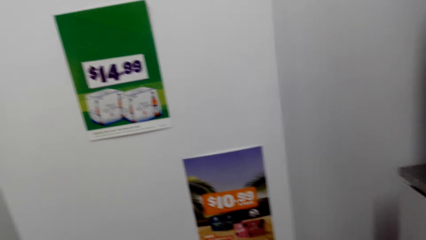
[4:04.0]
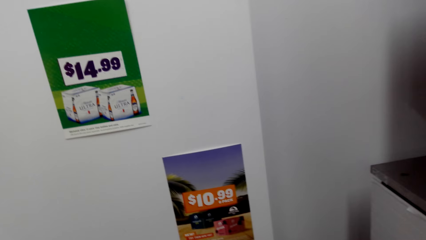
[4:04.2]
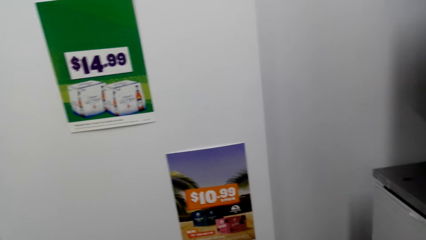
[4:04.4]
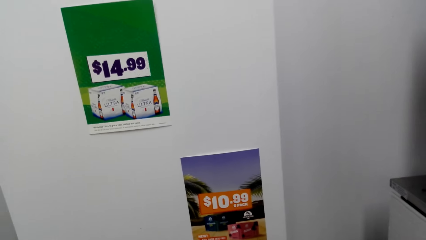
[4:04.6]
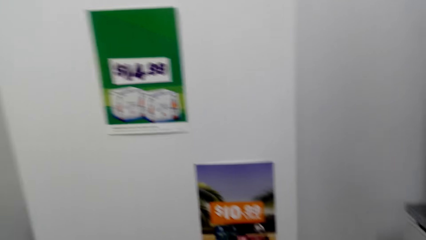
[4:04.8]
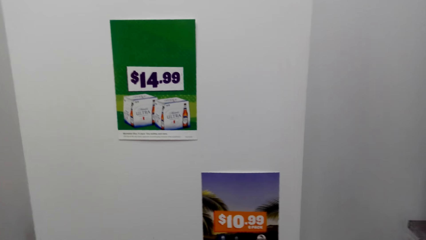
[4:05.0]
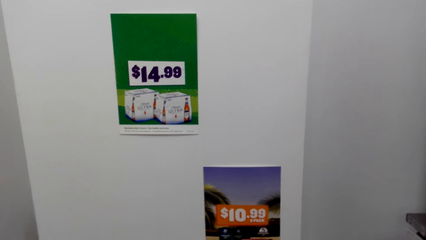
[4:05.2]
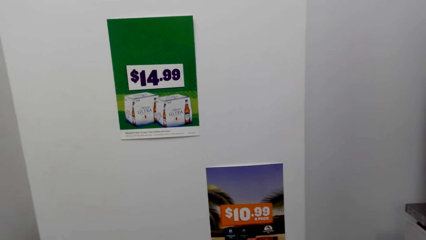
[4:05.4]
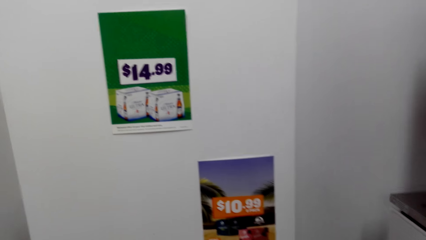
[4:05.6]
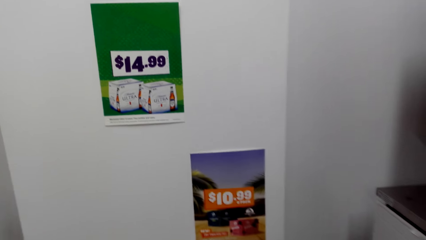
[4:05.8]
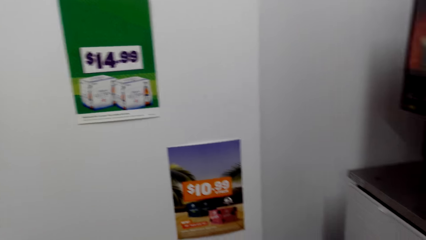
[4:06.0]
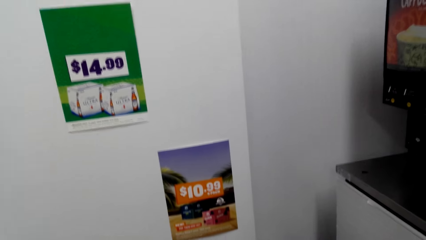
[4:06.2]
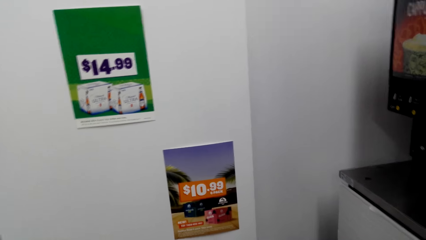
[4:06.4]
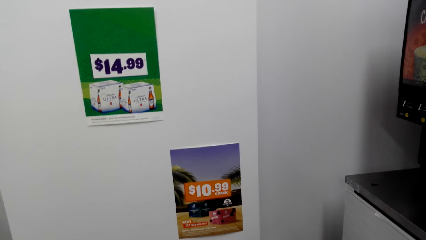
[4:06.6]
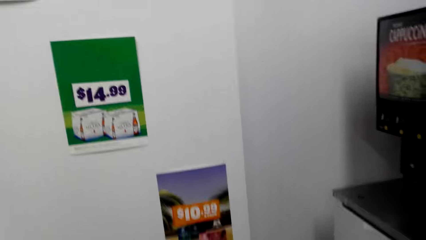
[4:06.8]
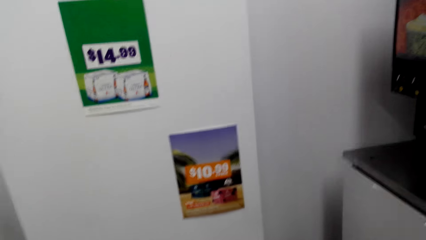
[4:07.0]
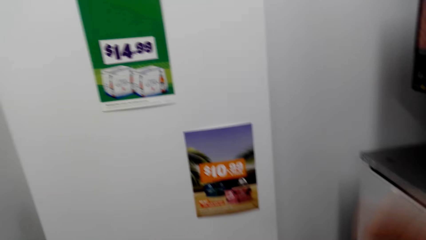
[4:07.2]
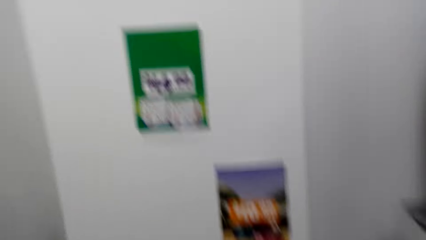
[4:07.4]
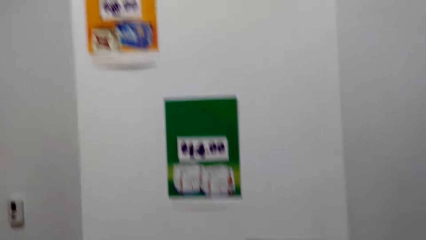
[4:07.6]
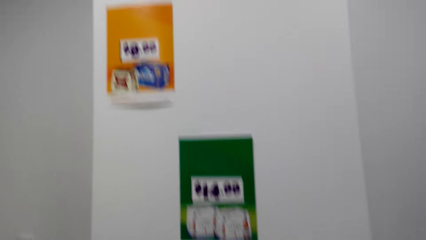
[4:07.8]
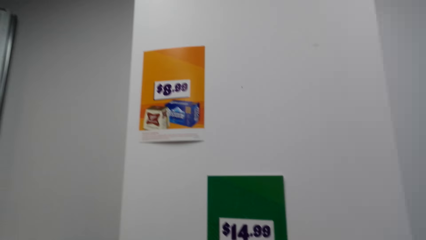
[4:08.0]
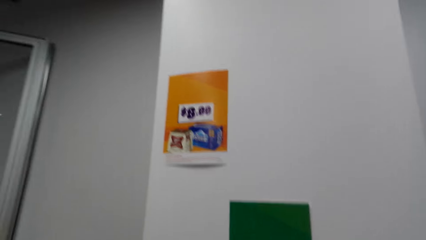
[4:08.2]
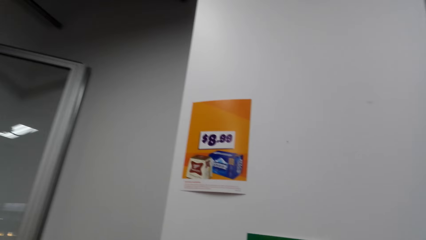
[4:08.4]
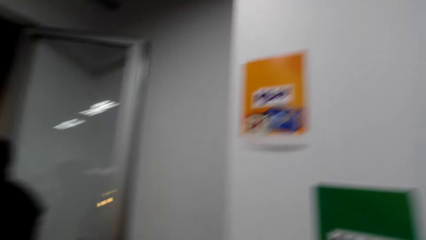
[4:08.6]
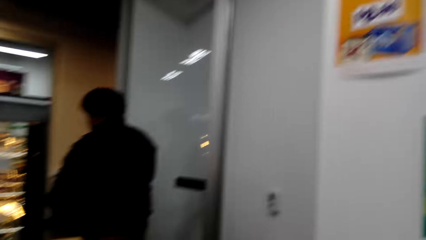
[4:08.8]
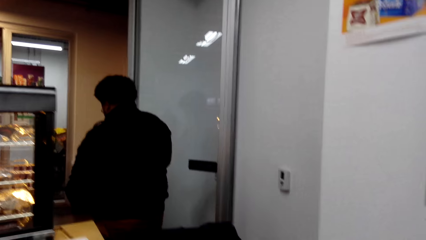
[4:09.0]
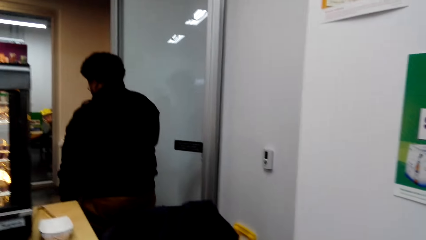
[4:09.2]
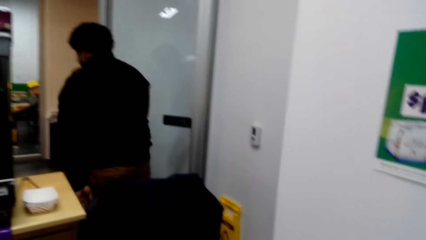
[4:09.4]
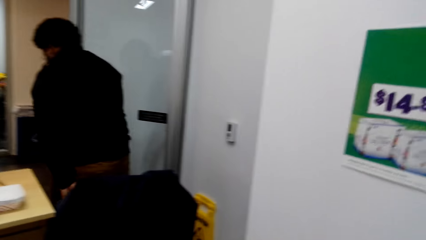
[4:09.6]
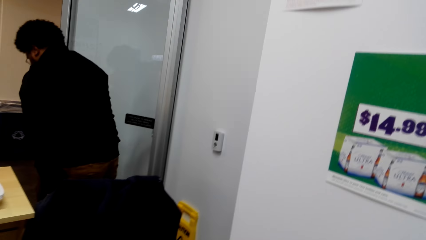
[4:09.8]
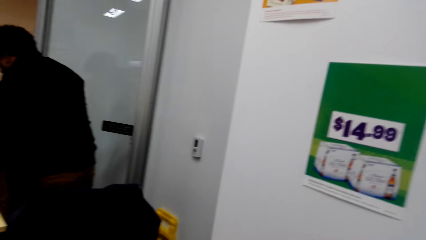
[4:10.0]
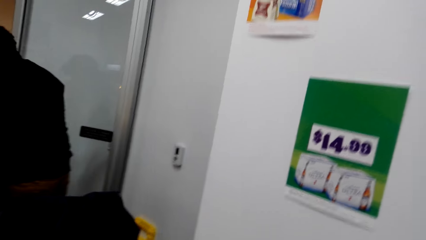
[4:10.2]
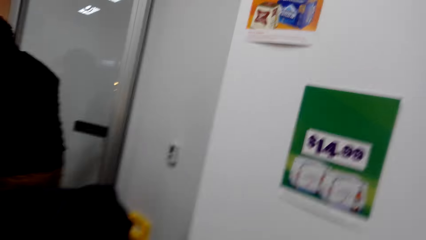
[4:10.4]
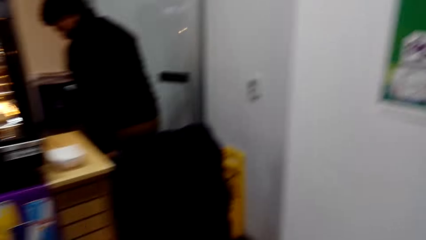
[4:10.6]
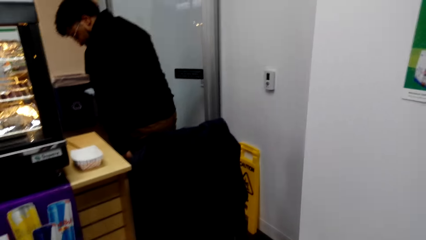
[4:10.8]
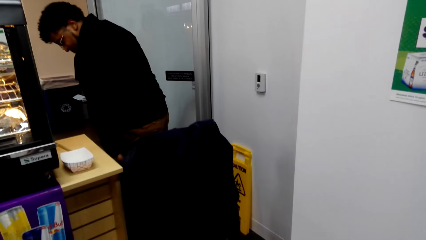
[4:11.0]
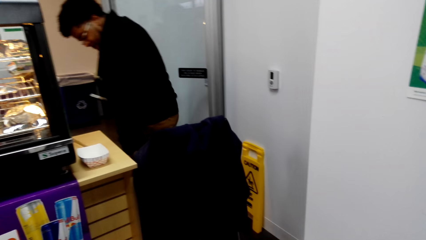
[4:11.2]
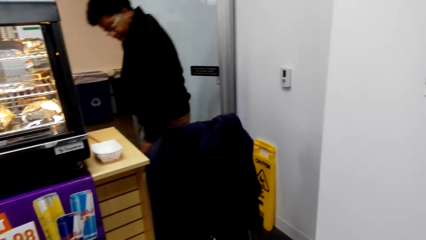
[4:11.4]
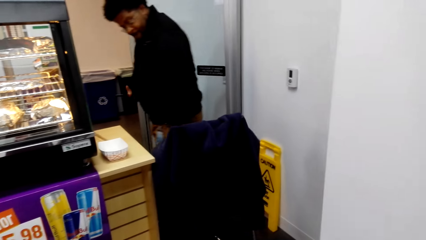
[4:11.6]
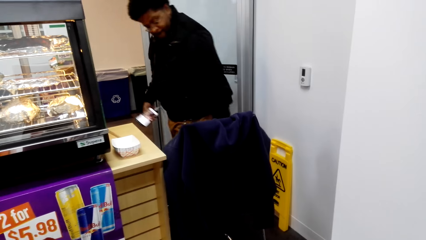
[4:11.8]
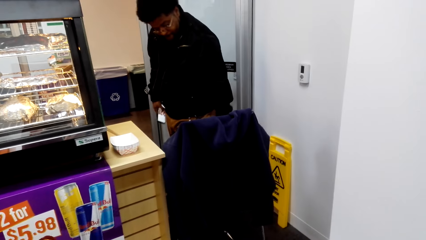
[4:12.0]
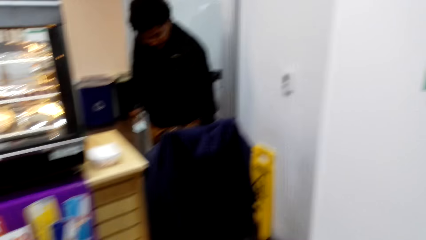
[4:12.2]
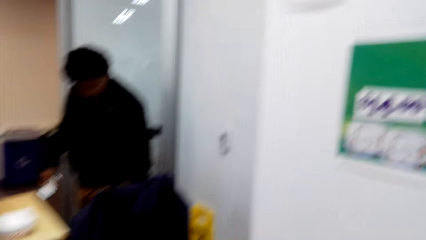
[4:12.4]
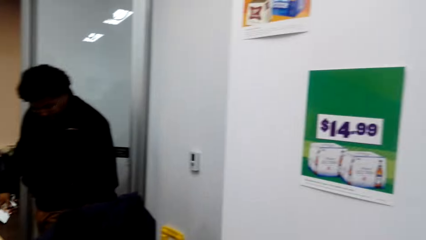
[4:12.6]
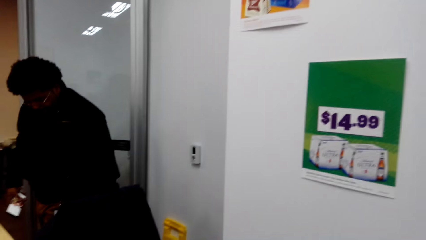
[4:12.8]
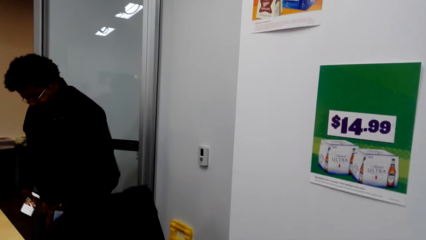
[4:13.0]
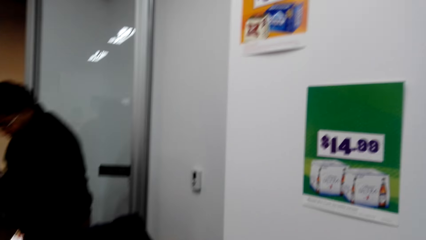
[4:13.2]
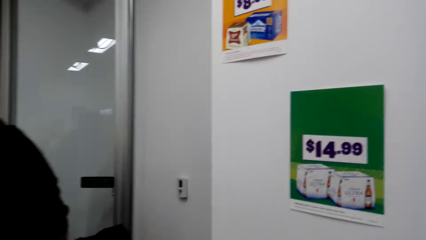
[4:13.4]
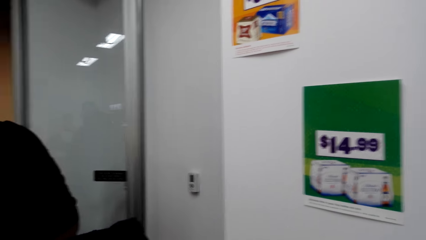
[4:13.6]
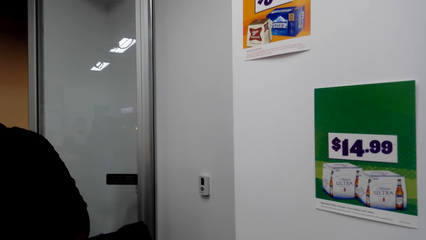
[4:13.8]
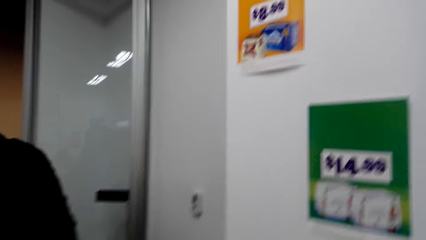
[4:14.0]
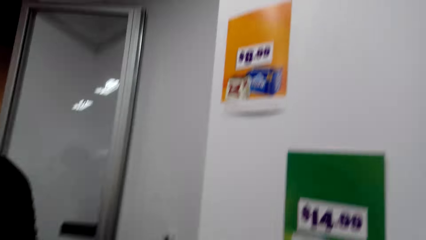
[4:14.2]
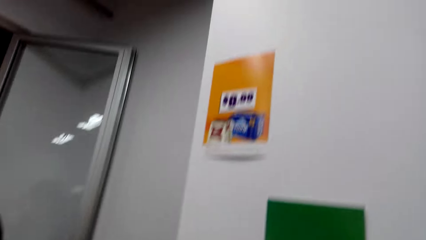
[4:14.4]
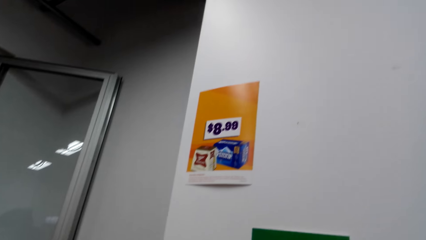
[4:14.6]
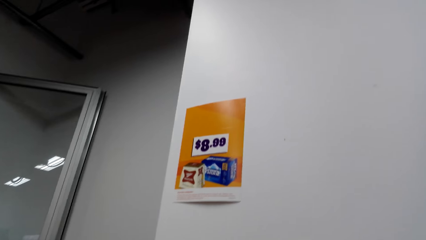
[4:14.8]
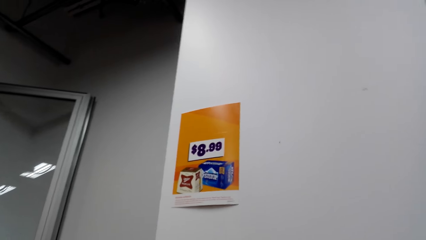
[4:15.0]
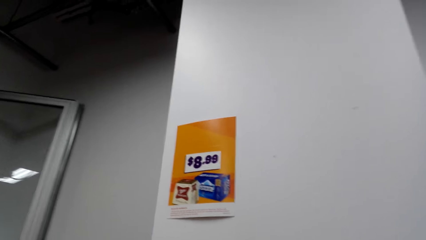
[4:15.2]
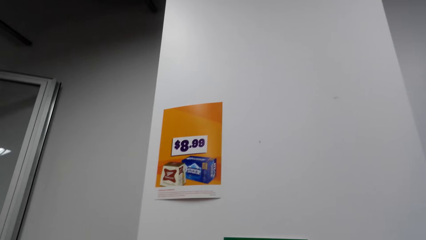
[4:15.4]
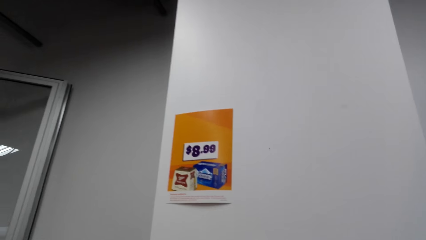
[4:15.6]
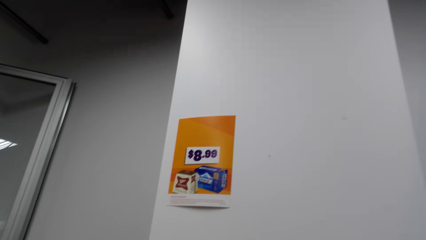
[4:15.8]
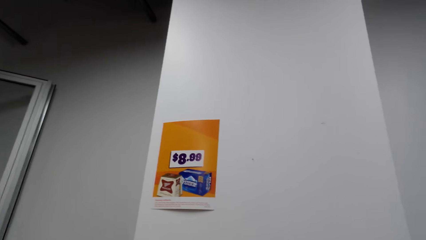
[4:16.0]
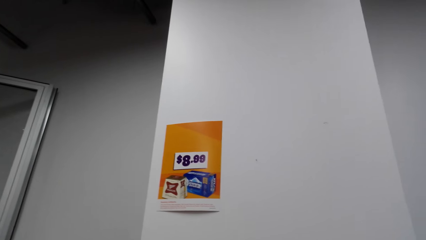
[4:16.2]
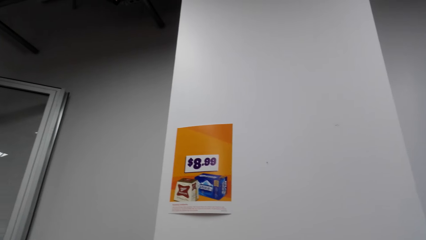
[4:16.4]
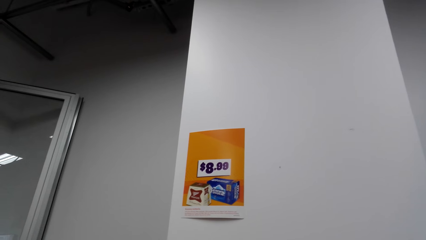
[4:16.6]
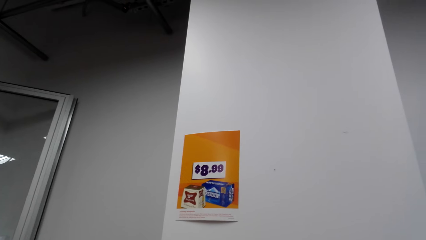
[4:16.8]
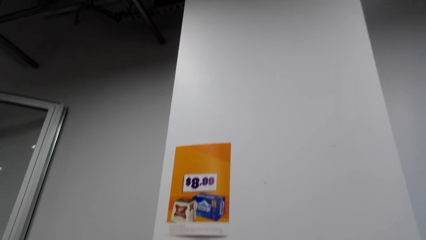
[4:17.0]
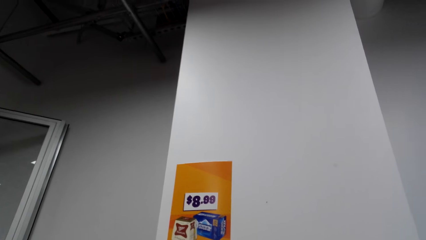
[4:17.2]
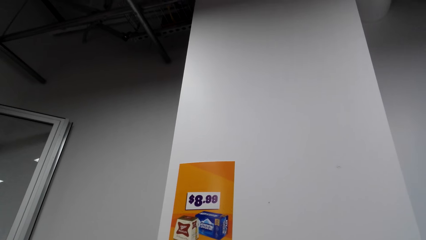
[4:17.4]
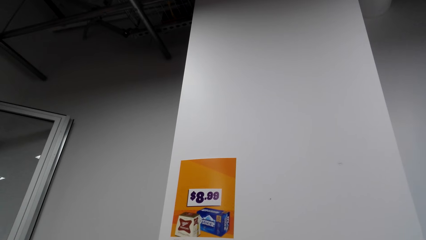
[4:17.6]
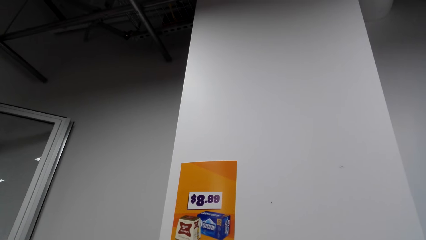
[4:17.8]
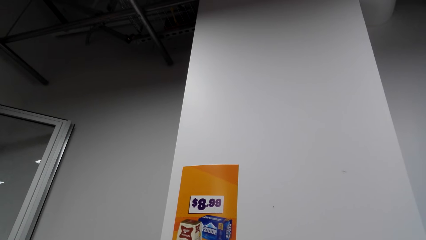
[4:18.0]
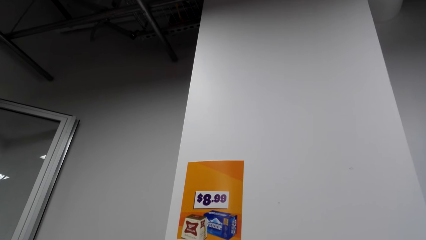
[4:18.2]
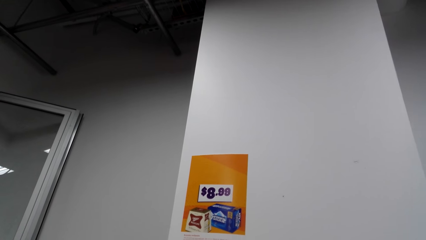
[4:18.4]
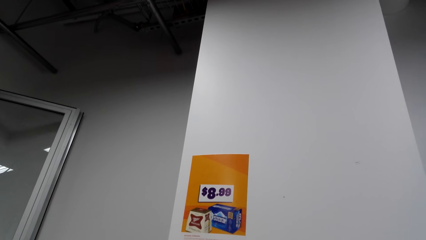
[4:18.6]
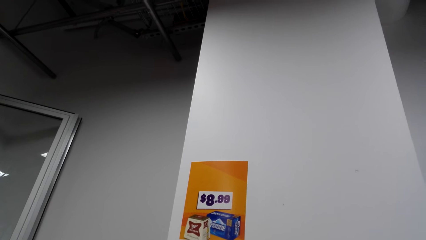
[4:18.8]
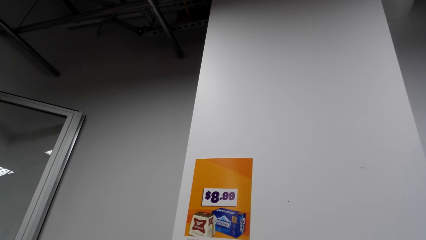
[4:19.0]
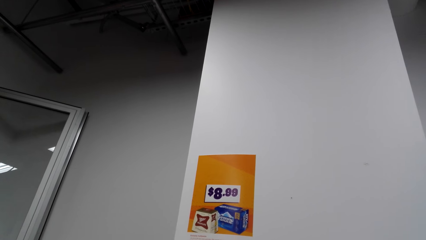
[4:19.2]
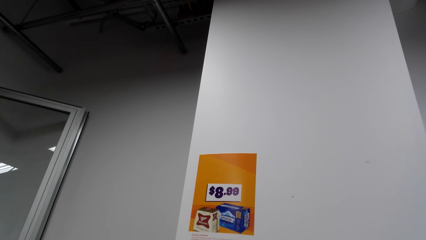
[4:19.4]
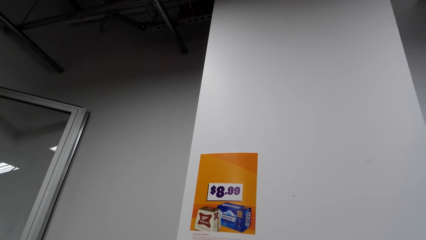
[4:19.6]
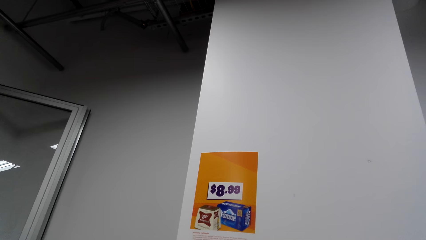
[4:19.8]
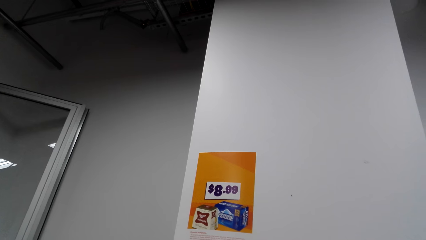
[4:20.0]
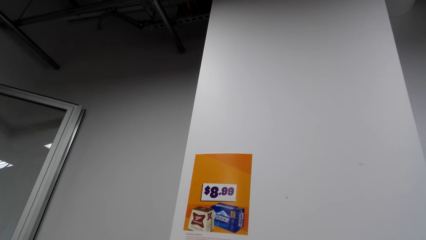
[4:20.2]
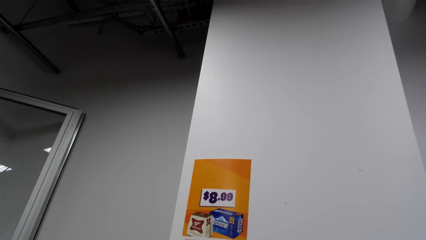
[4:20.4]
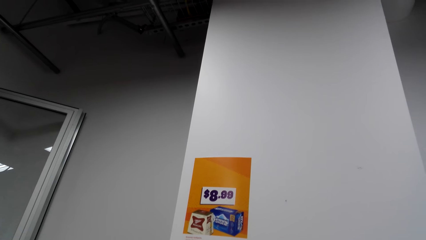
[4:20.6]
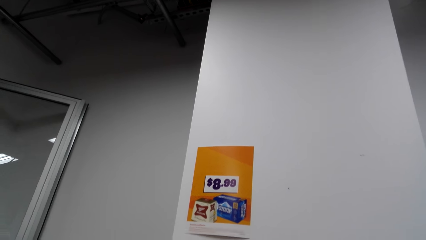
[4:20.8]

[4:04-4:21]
The camera wearer rotates the camera. A man turns around.
